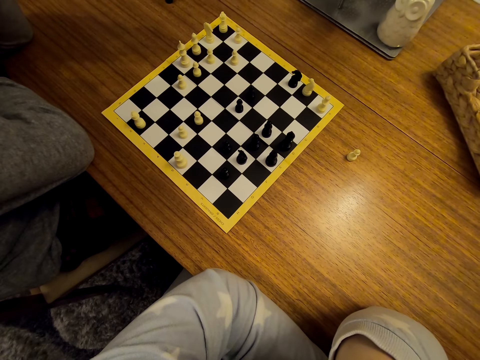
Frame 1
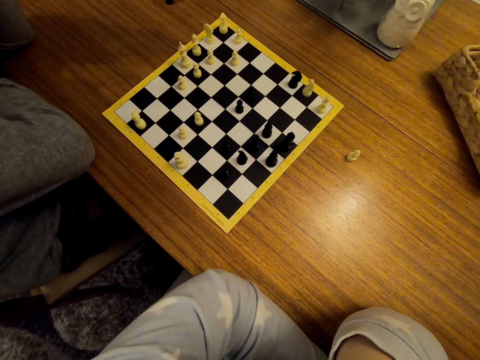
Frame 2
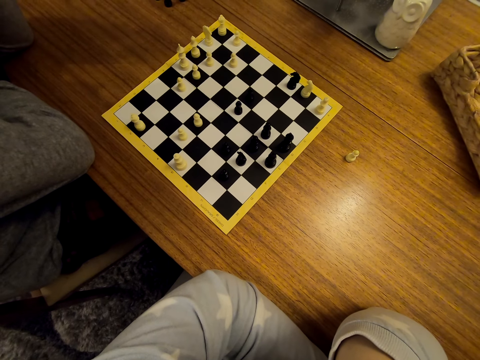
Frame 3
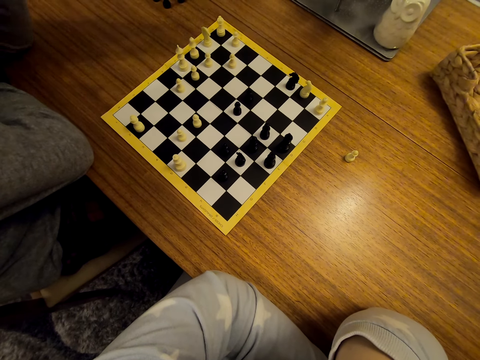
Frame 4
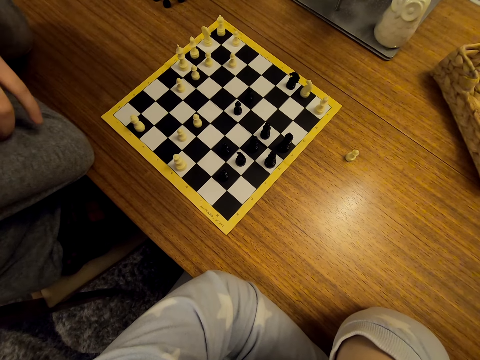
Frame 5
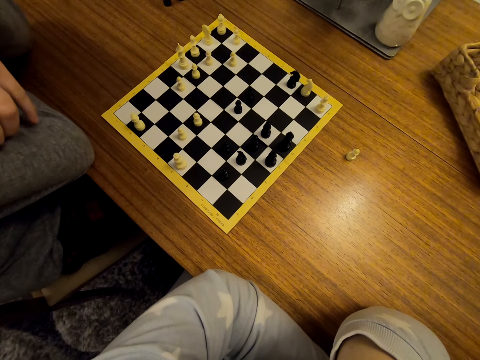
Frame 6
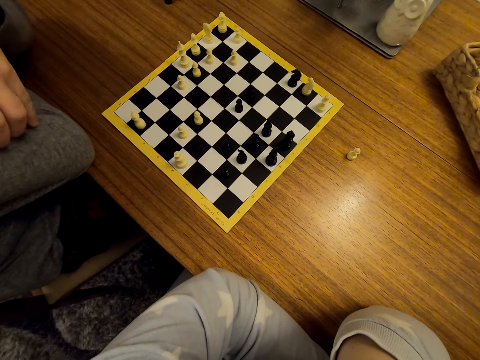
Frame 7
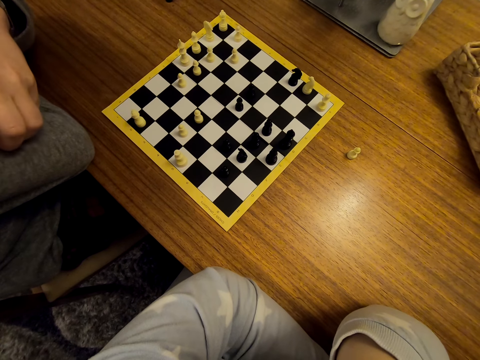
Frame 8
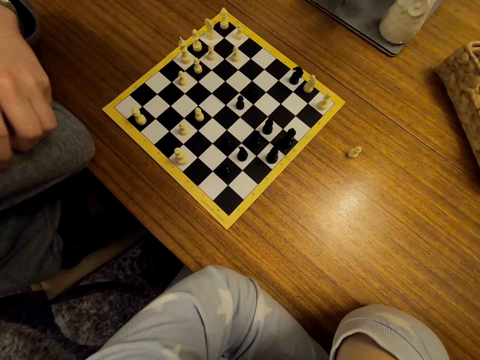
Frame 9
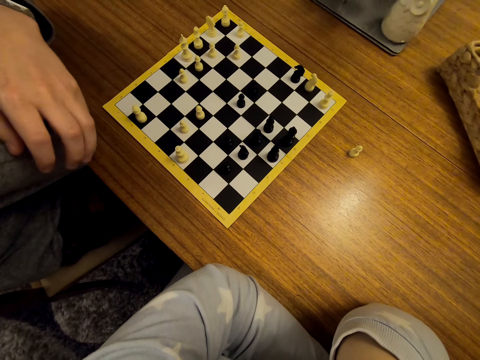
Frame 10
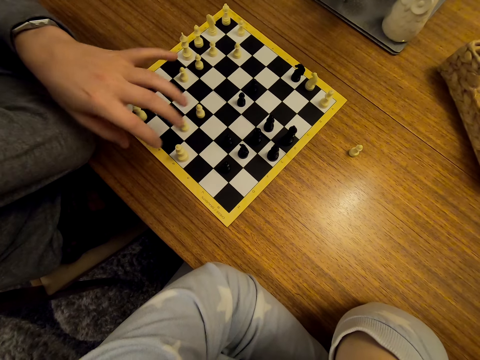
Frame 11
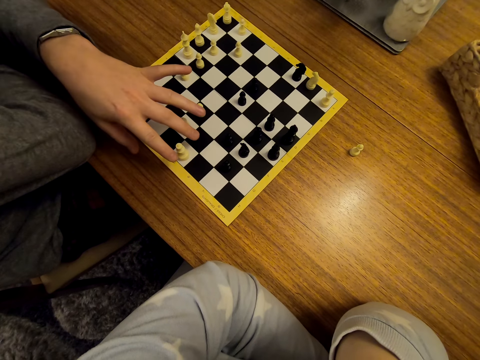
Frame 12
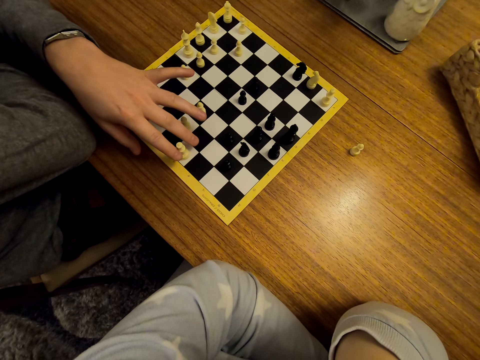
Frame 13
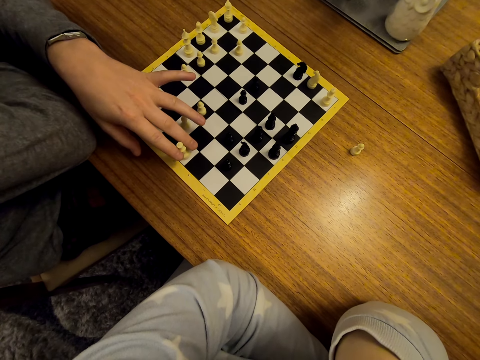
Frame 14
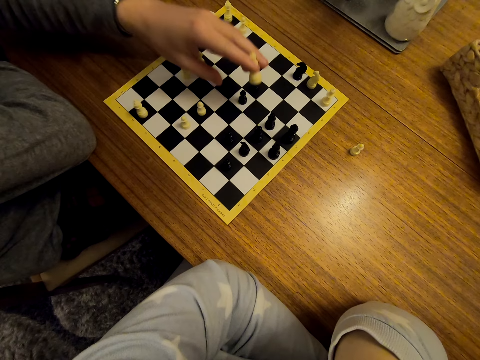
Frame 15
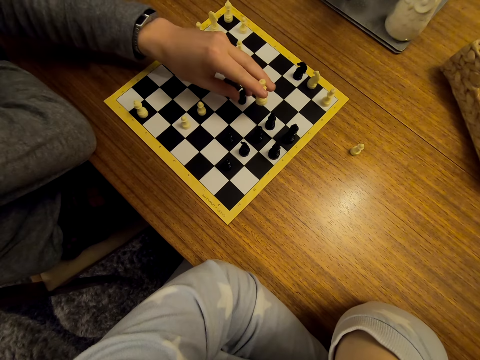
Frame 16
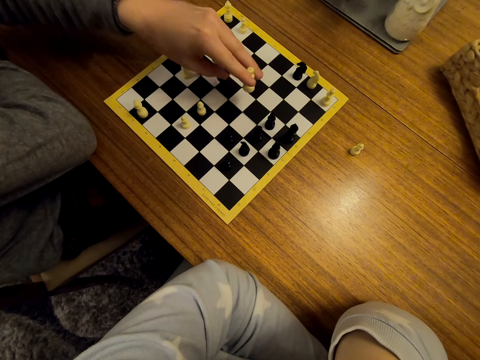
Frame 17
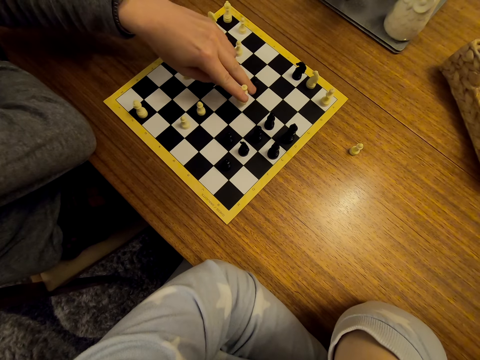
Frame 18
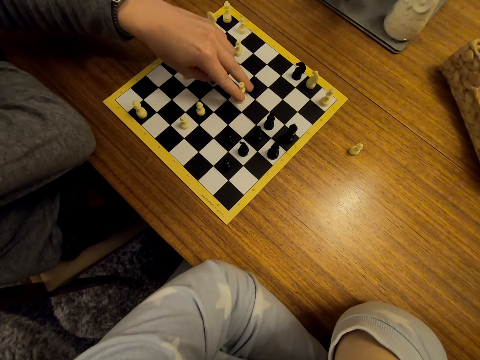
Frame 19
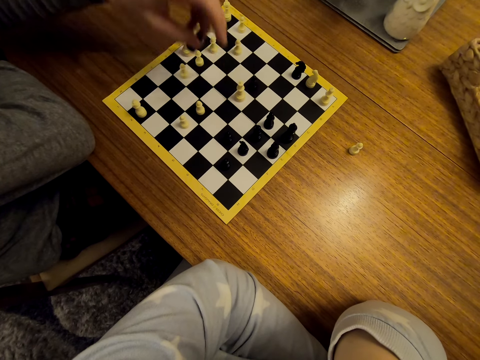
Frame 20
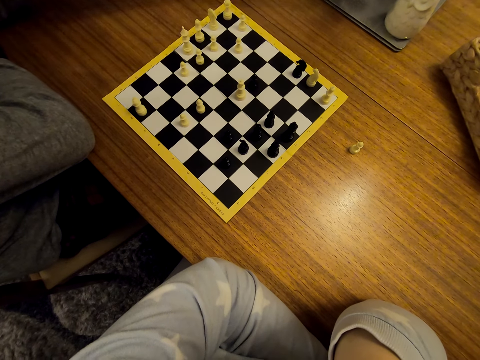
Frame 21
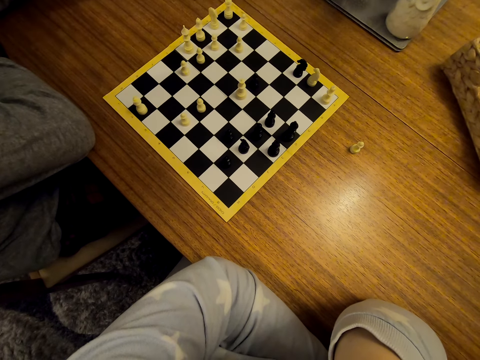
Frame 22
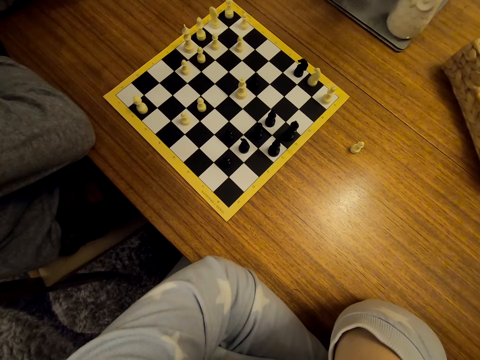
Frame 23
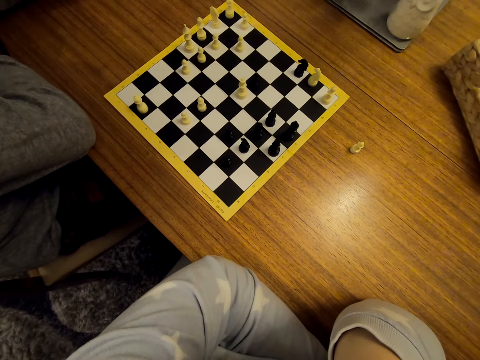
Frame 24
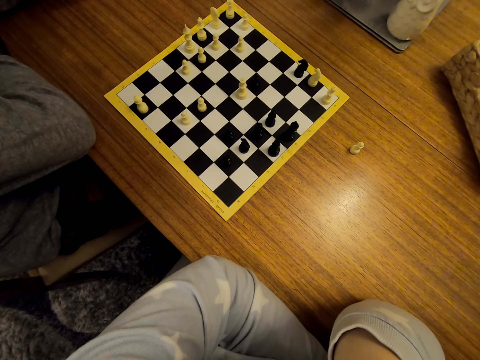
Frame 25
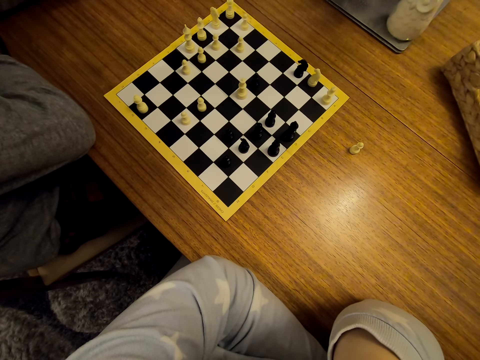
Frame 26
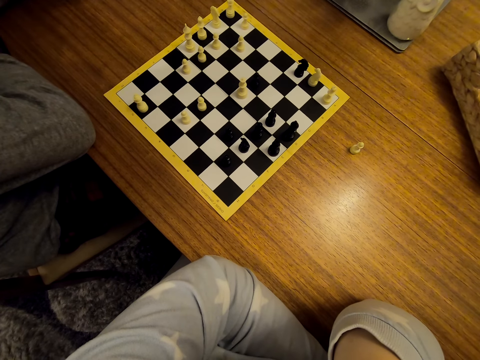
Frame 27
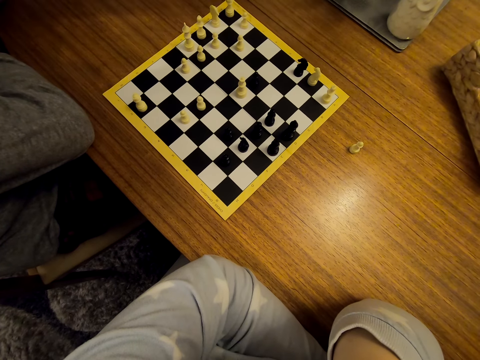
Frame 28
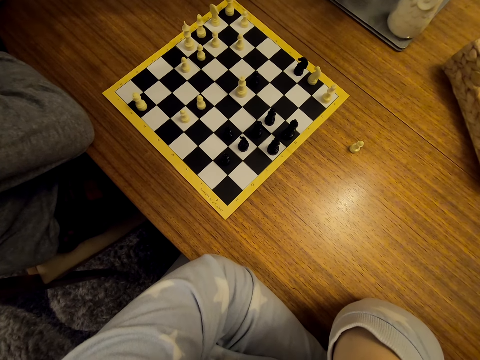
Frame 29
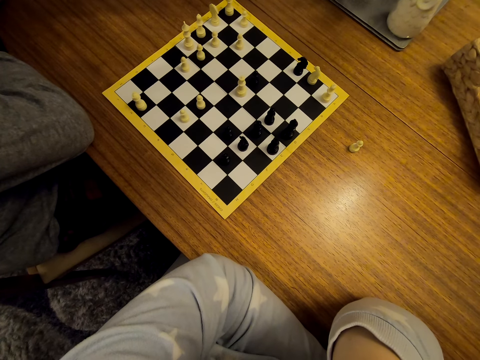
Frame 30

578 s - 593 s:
A man moves the pawn on the chess board. The man holds the pawn.

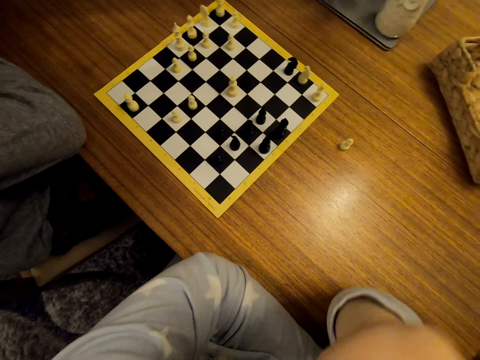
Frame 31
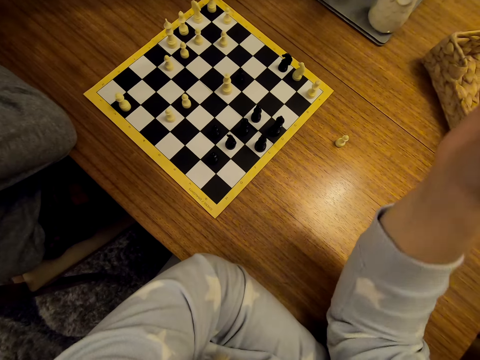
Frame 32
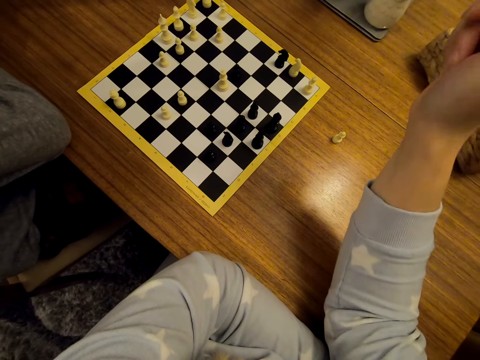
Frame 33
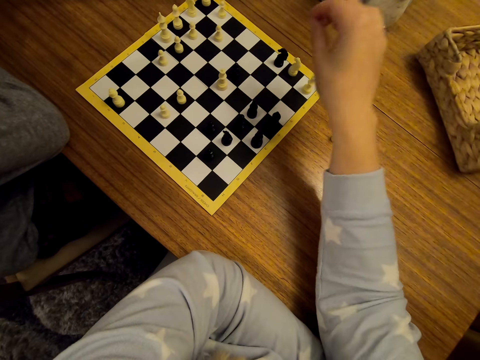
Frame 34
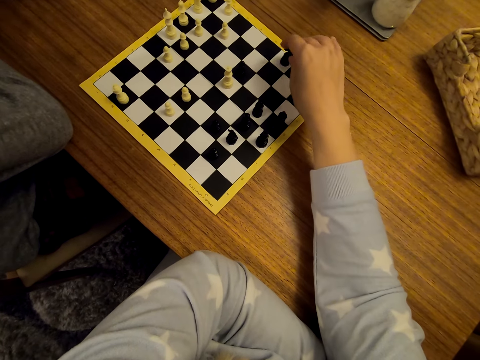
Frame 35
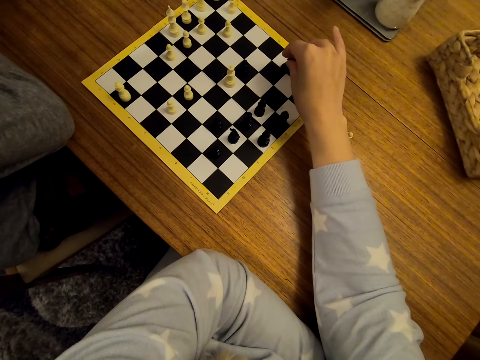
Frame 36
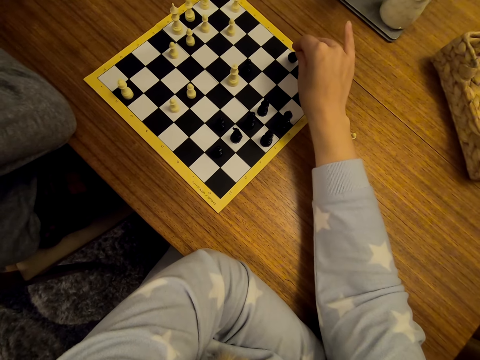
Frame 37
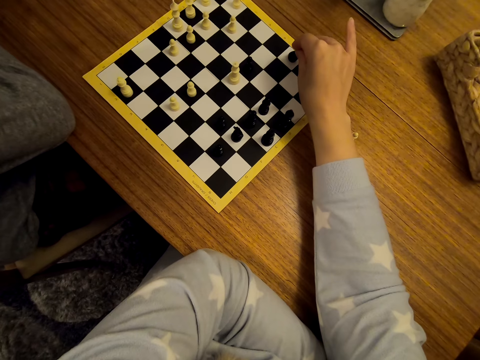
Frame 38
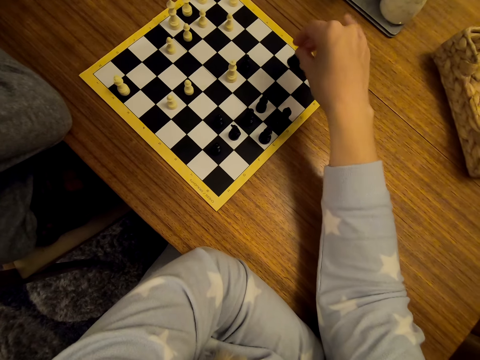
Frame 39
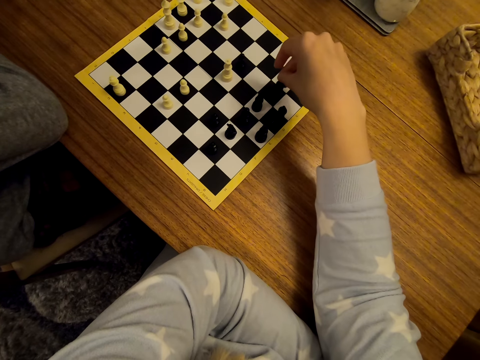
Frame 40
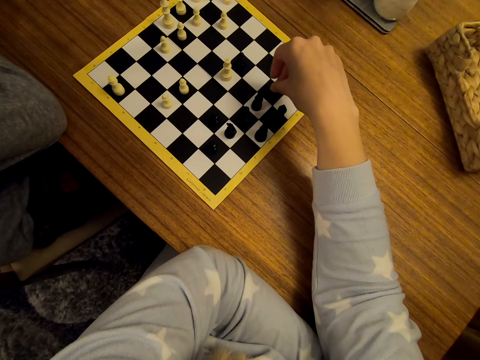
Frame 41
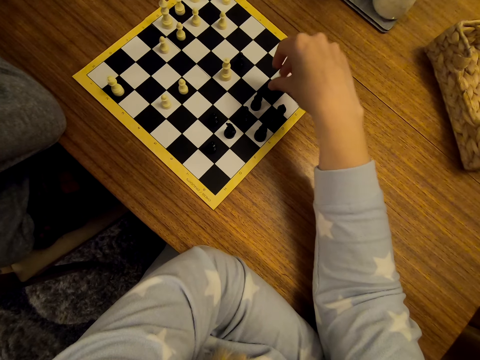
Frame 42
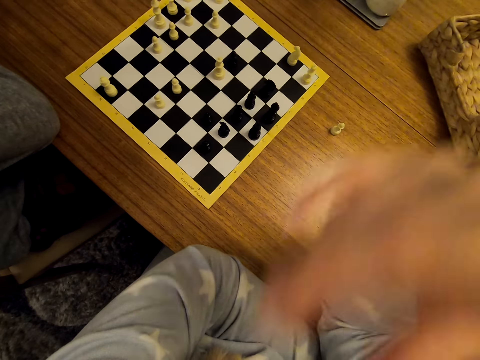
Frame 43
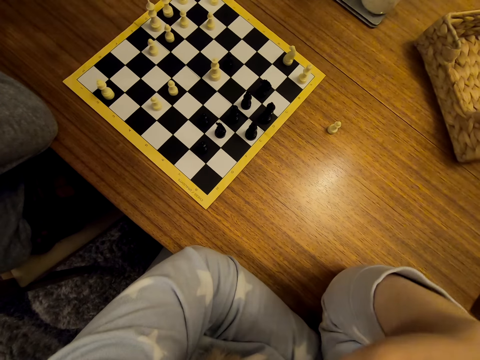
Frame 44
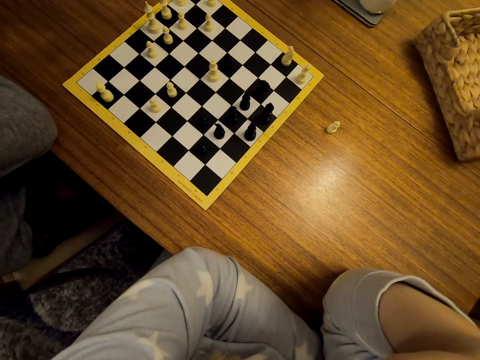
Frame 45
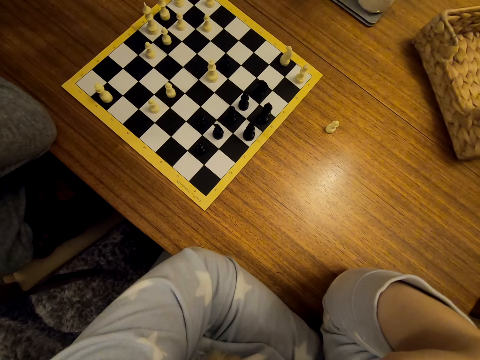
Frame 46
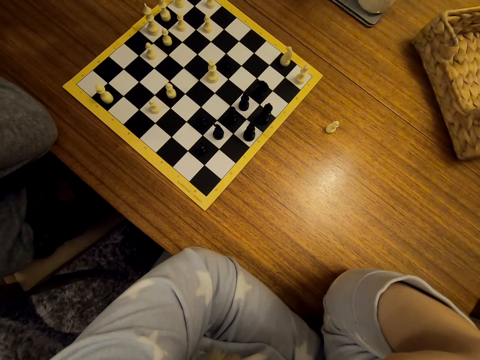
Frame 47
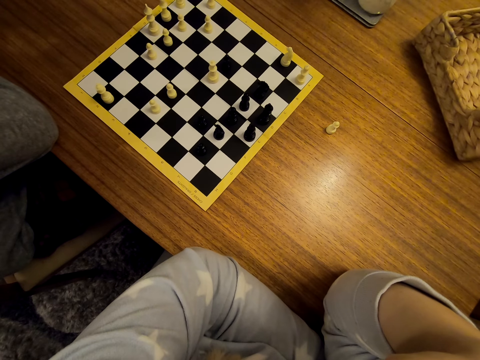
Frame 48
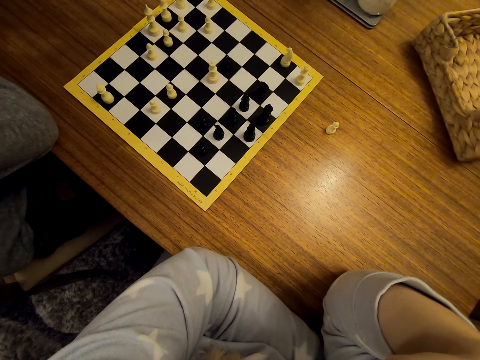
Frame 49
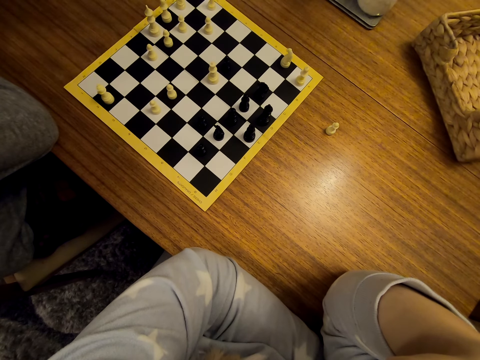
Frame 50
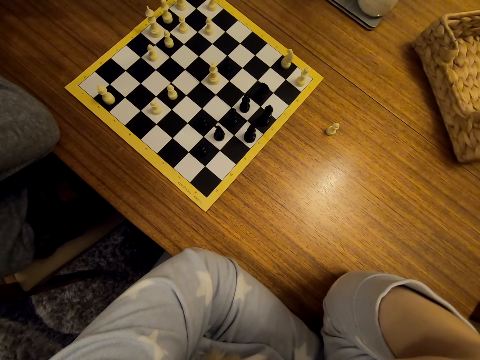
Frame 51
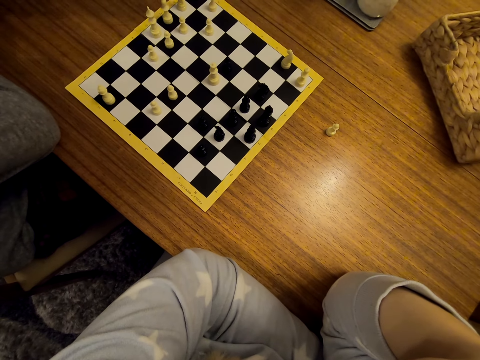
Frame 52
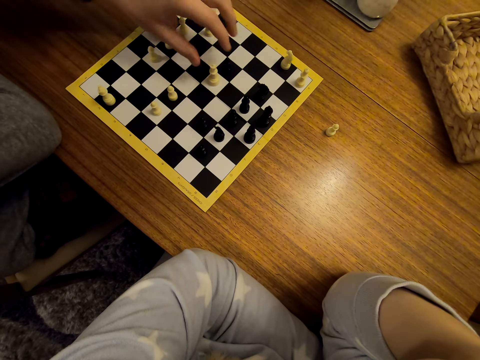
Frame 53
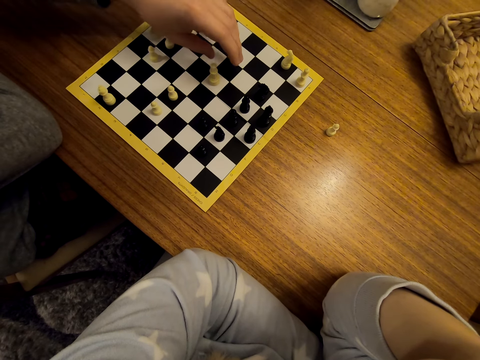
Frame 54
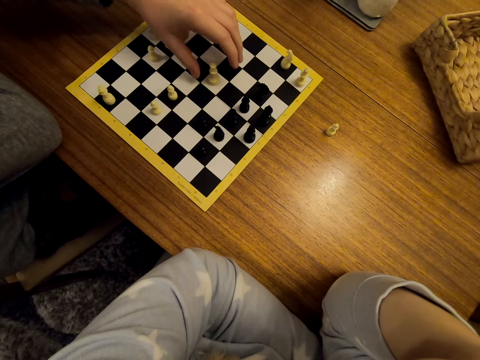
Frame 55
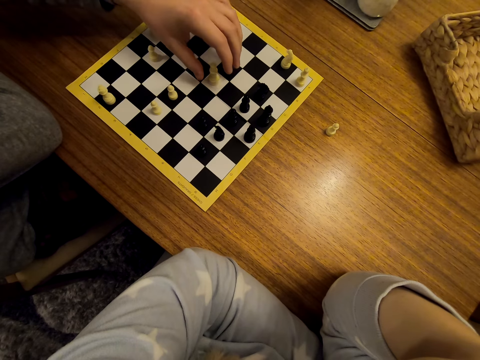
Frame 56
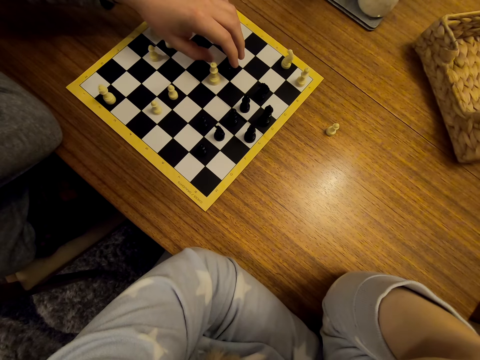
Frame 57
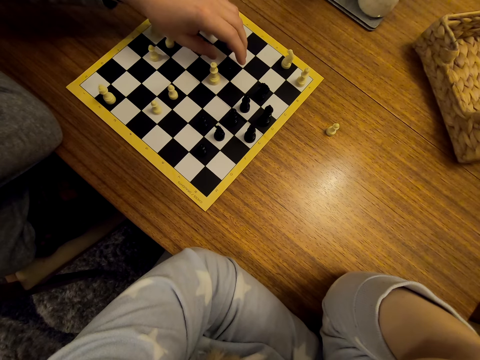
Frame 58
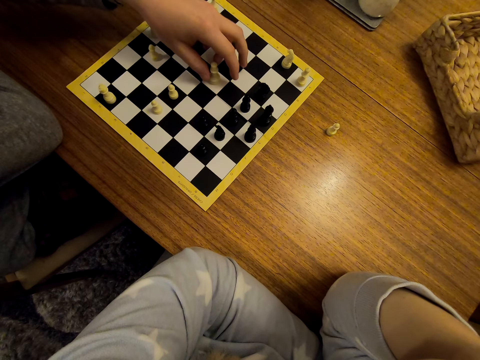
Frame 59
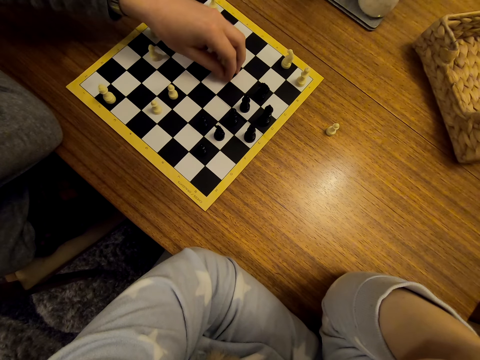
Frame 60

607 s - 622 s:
The camera wearer moves a pawn on the chess board. They unhand the pawn. A man moves the pawn on the chess board.
